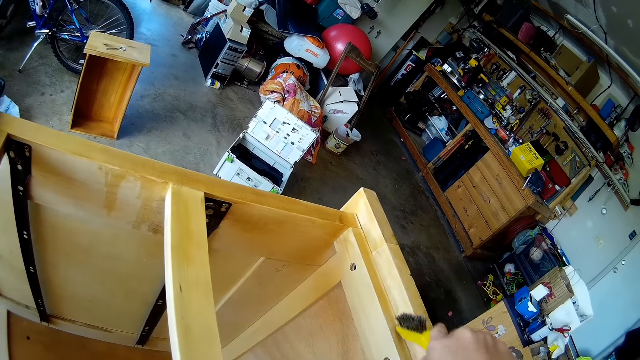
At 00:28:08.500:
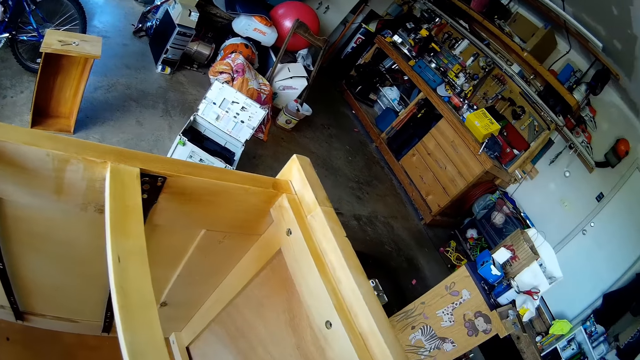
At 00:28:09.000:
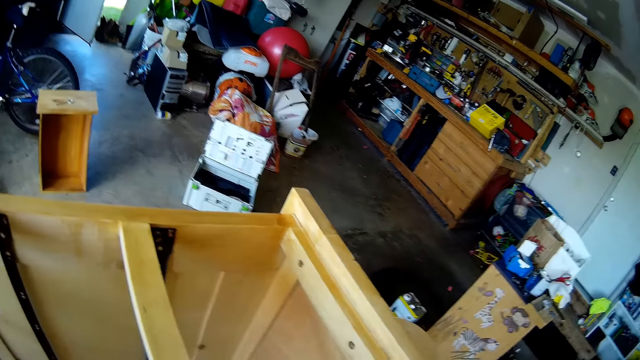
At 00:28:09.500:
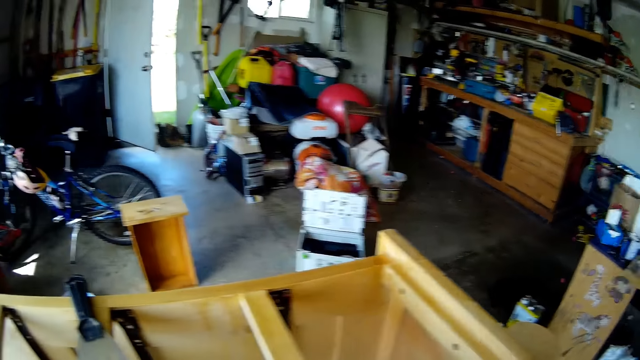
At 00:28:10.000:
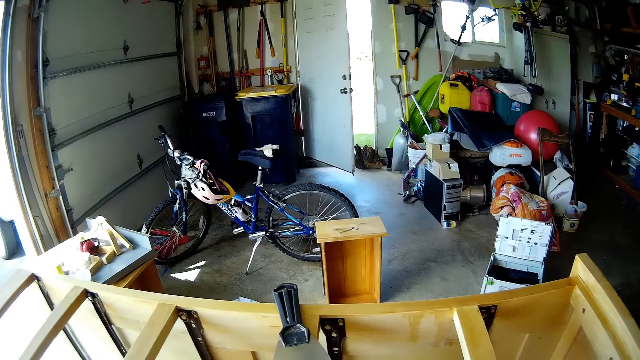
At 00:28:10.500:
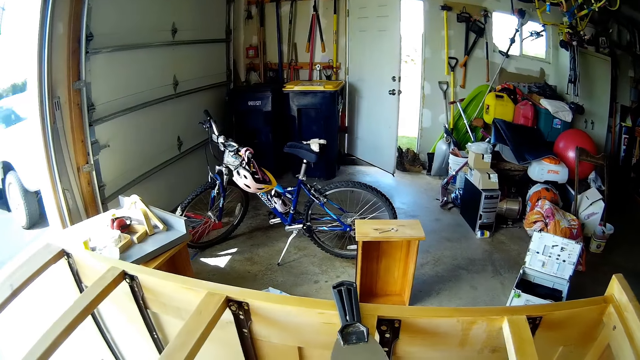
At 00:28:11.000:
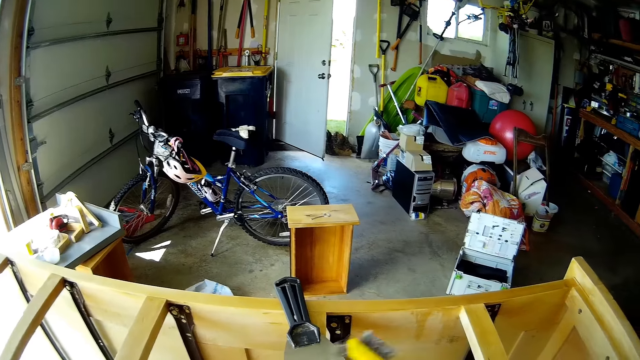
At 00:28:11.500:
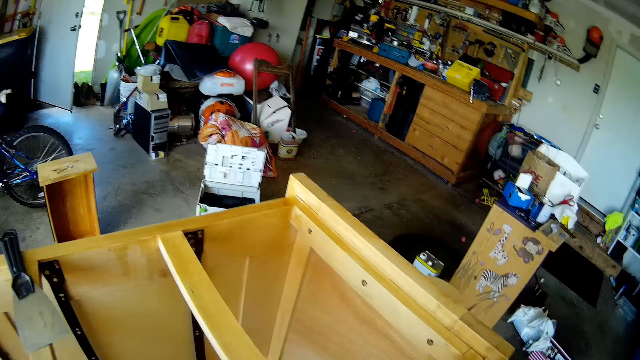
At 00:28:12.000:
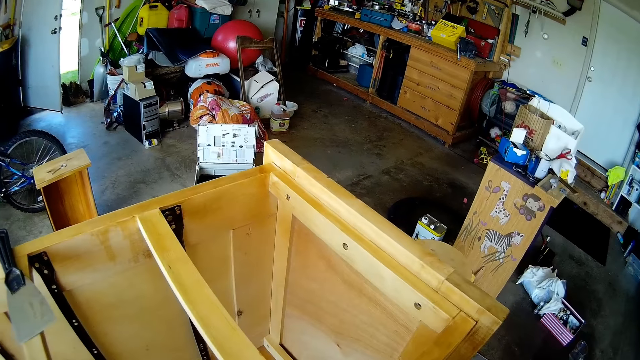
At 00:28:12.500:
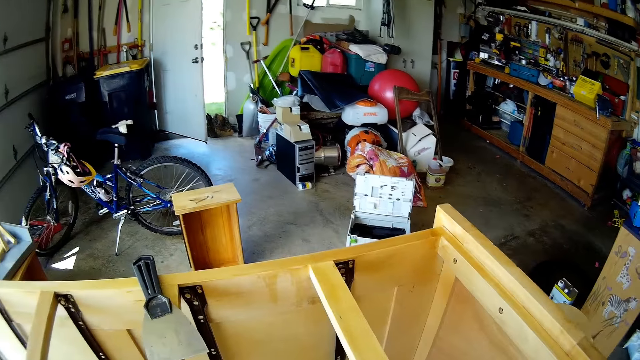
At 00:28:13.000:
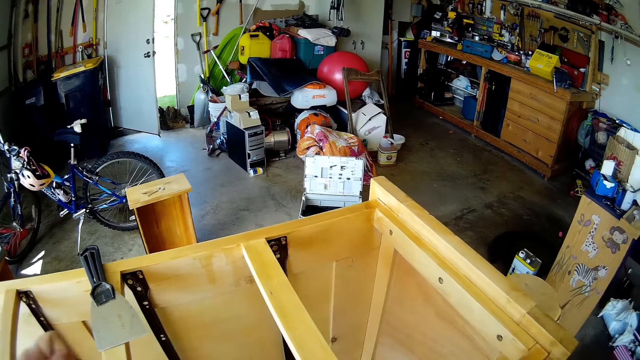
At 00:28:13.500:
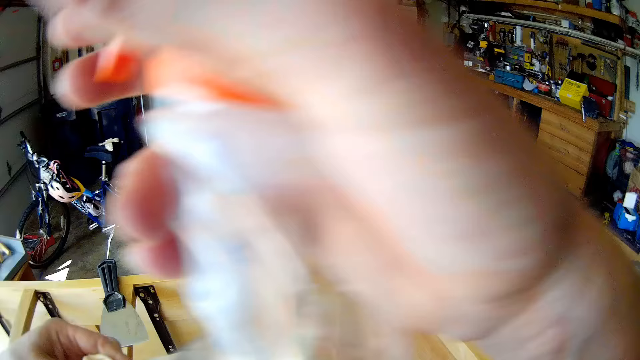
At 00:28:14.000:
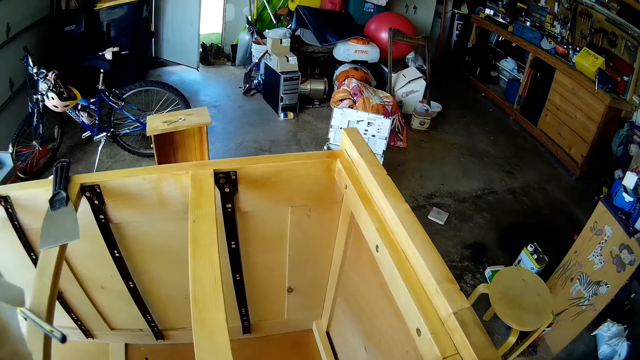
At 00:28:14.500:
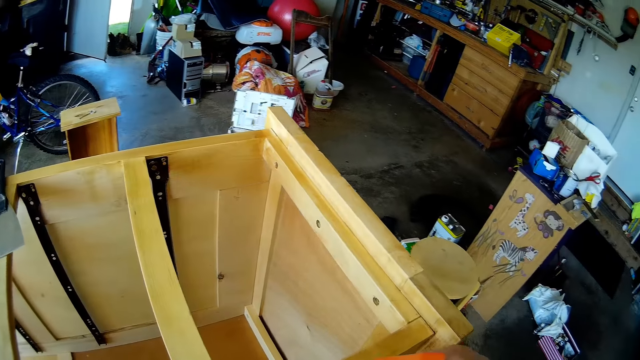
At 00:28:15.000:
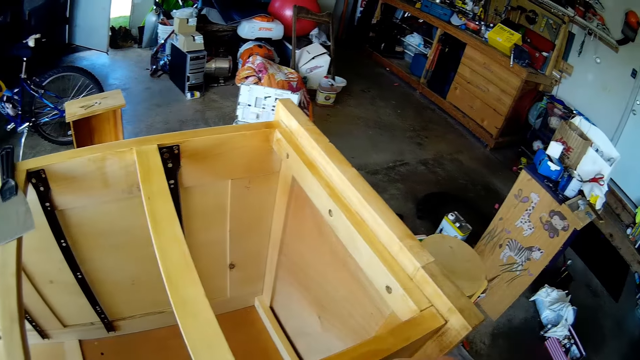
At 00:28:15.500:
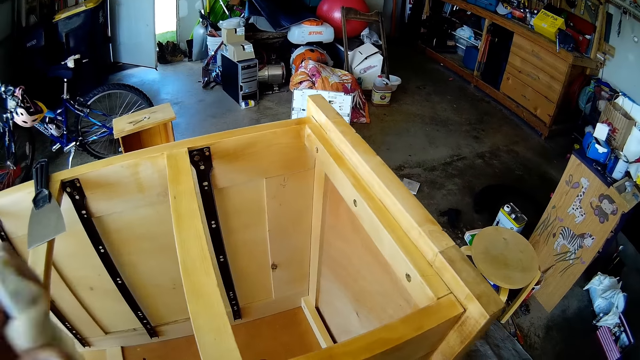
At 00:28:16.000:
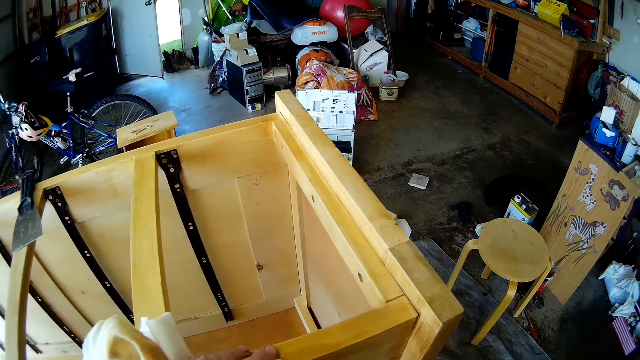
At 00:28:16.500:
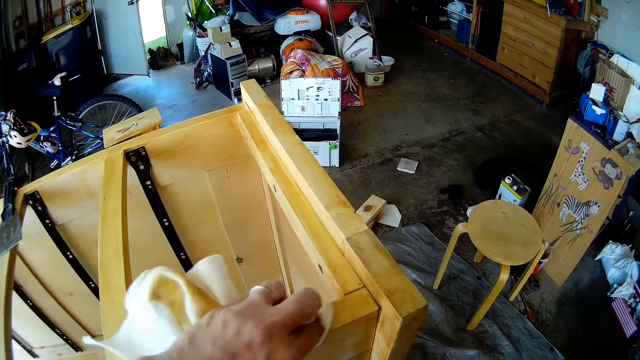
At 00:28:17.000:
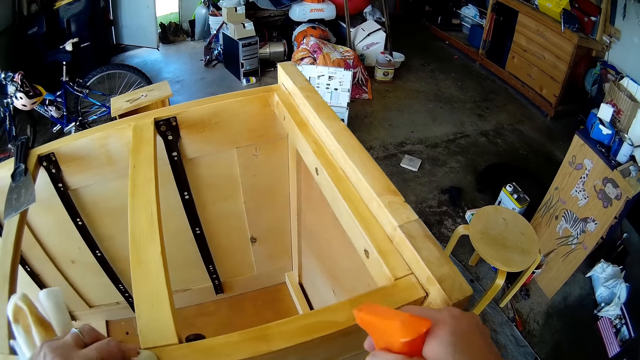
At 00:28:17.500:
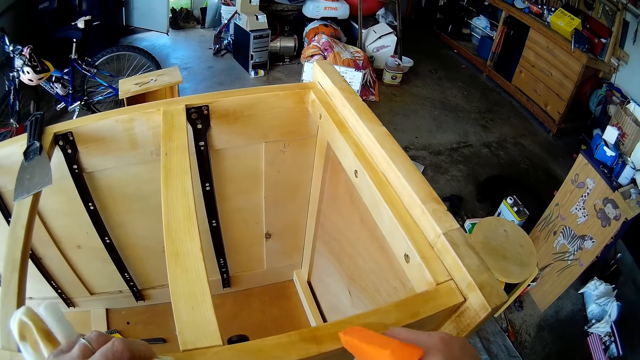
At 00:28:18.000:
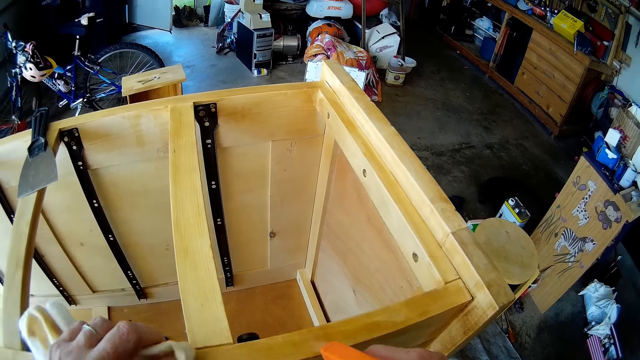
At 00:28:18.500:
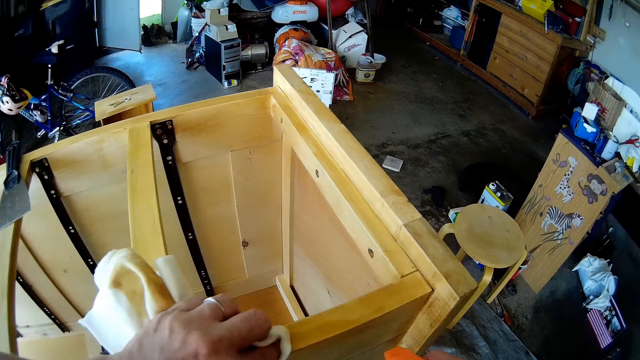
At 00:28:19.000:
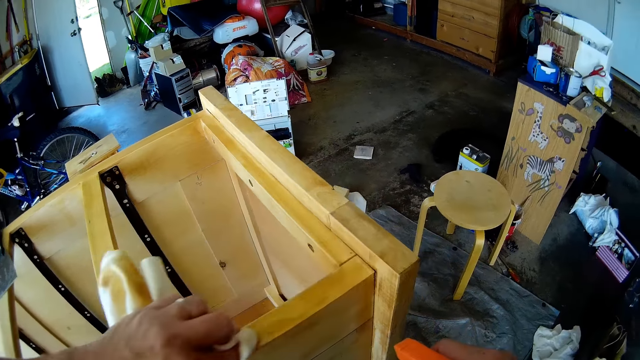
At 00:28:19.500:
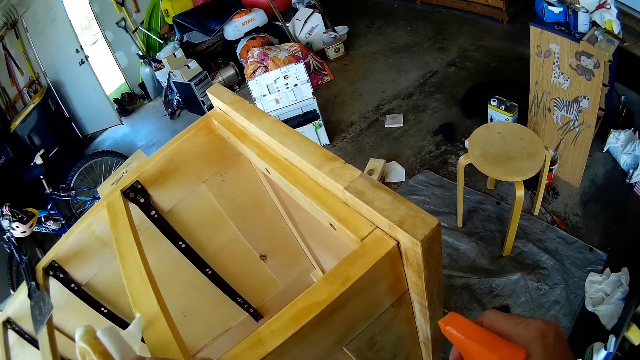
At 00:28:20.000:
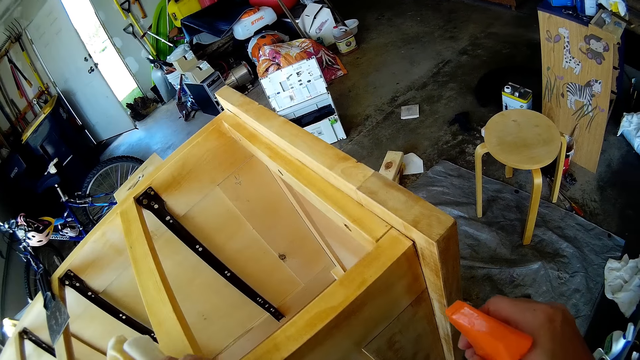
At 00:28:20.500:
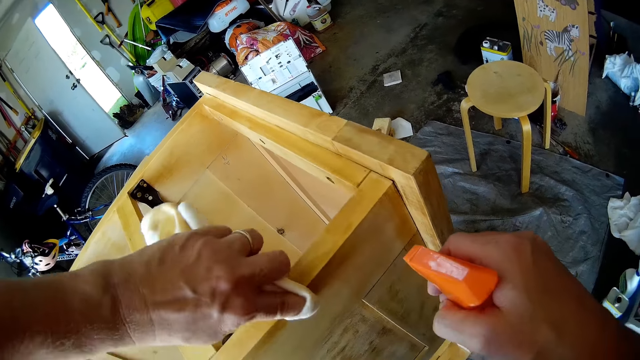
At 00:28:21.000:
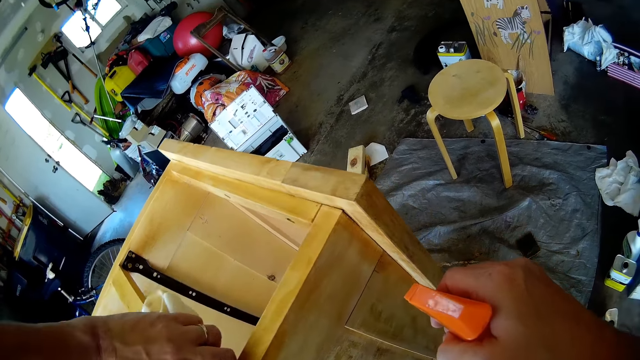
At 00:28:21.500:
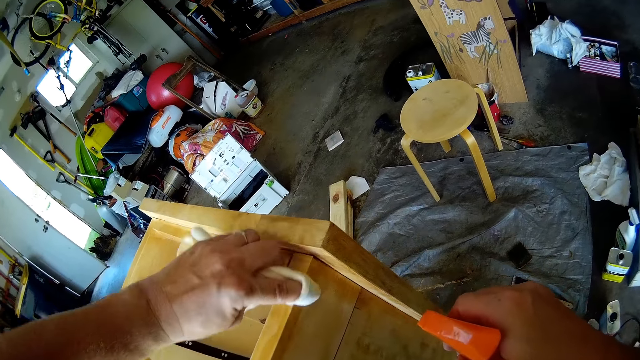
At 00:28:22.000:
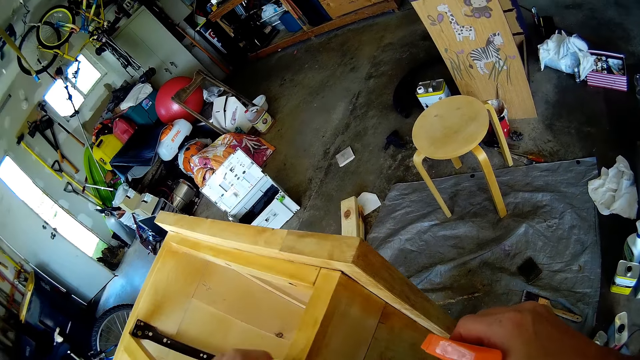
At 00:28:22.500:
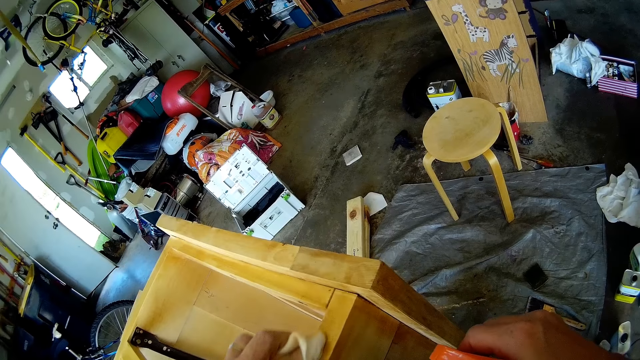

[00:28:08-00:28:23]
The camera wearer moves around. They look around the garage. They put down the brush. They pick up a cloth. They hold the cloth with a hand. They clean the cabinet or chest of drawers. They spray on the chest of drawers. They wipe the chest of drawers with the cloth. They spray on the chest of drawers. They wipe the chest of drawers with the cloth.

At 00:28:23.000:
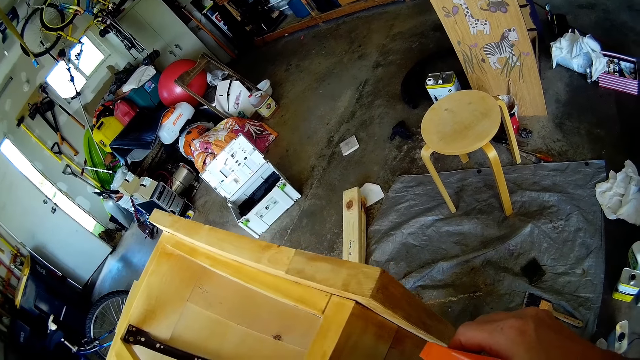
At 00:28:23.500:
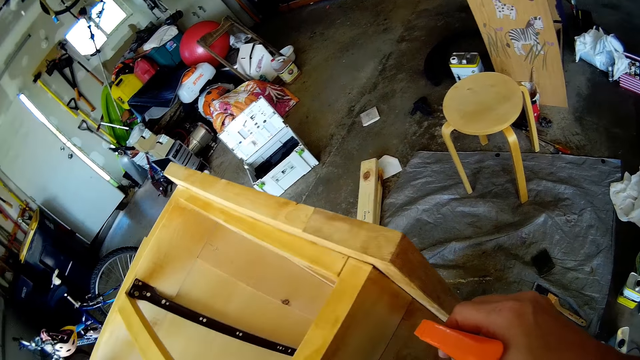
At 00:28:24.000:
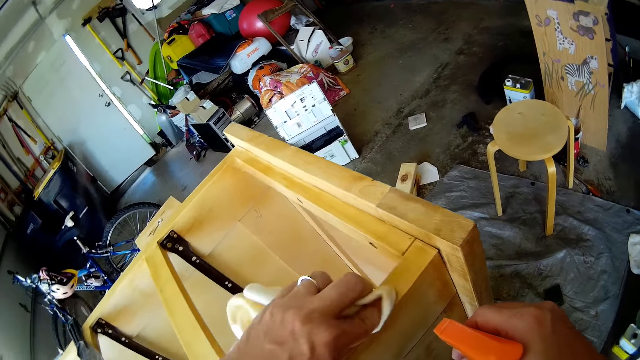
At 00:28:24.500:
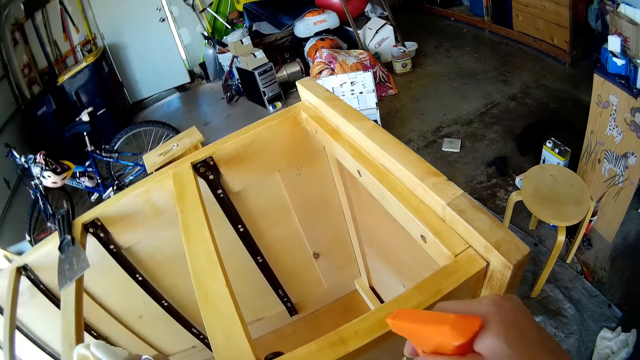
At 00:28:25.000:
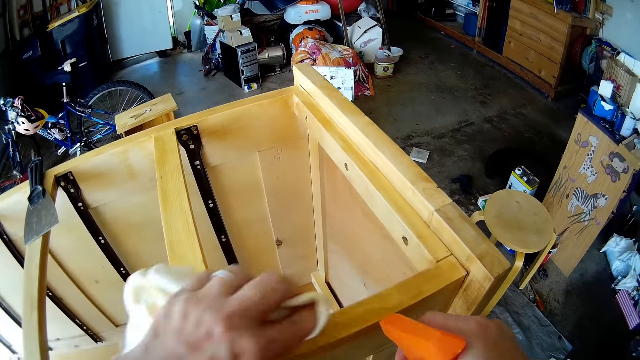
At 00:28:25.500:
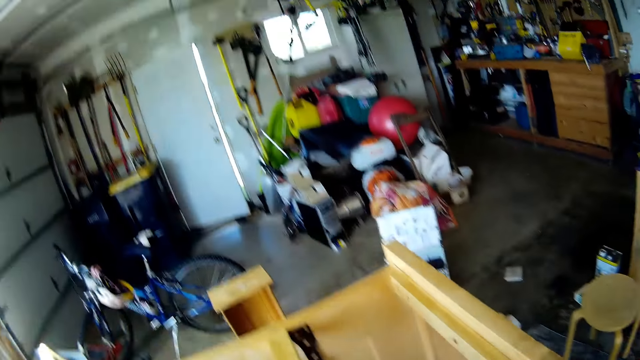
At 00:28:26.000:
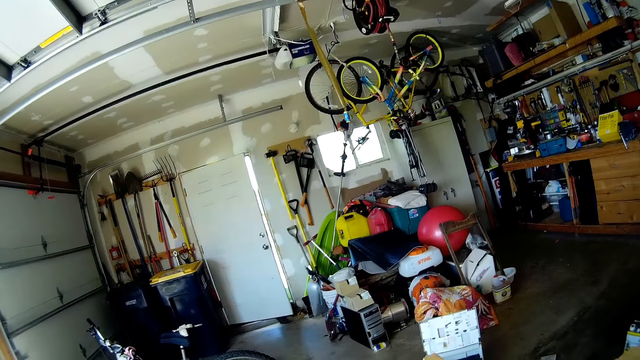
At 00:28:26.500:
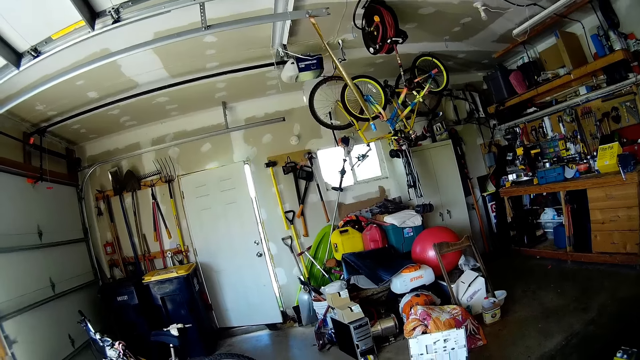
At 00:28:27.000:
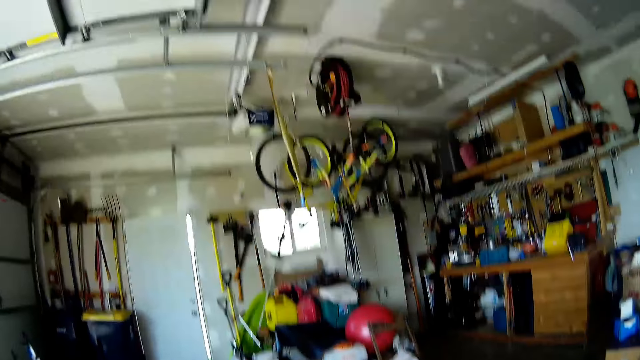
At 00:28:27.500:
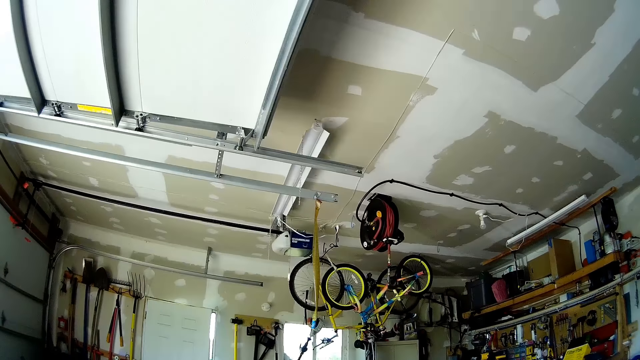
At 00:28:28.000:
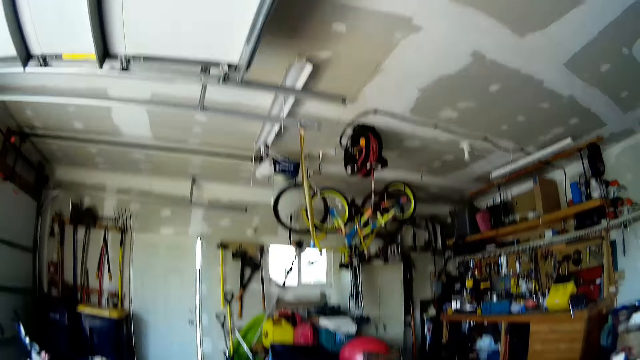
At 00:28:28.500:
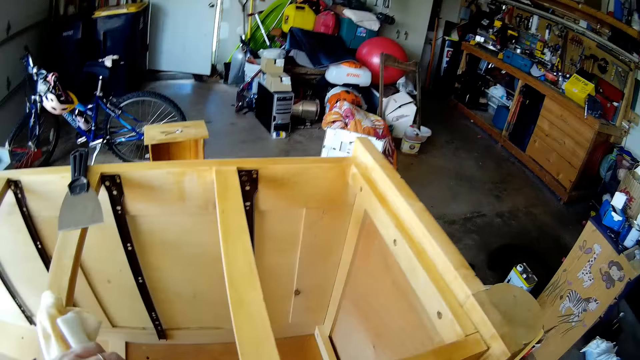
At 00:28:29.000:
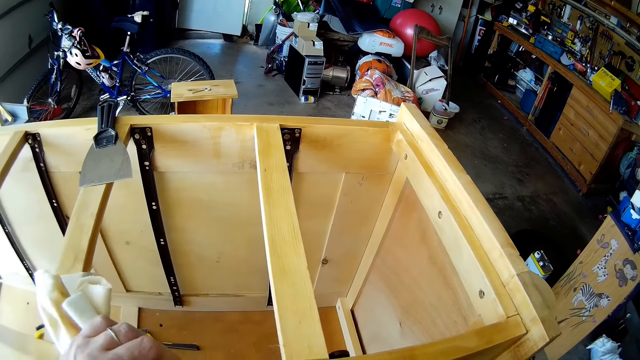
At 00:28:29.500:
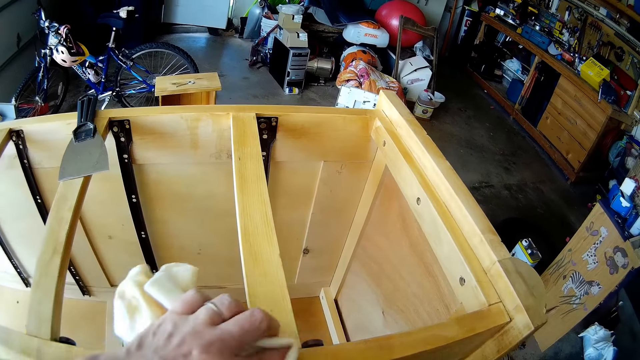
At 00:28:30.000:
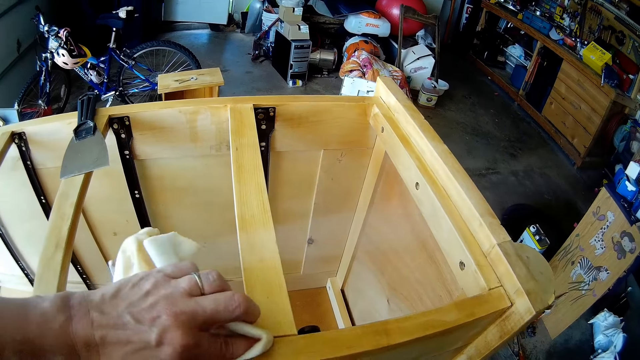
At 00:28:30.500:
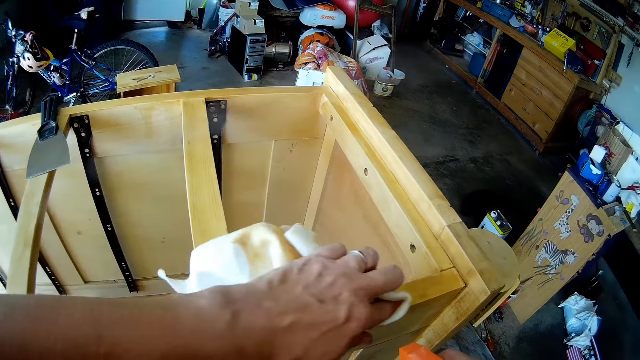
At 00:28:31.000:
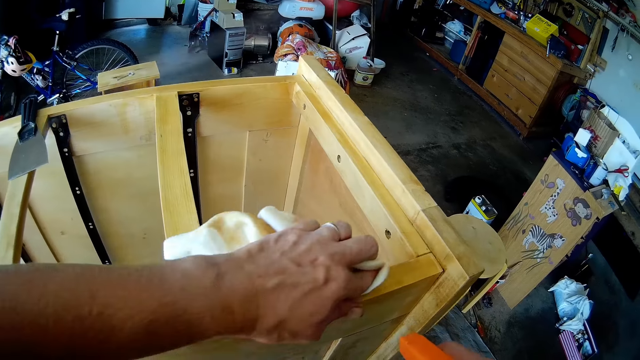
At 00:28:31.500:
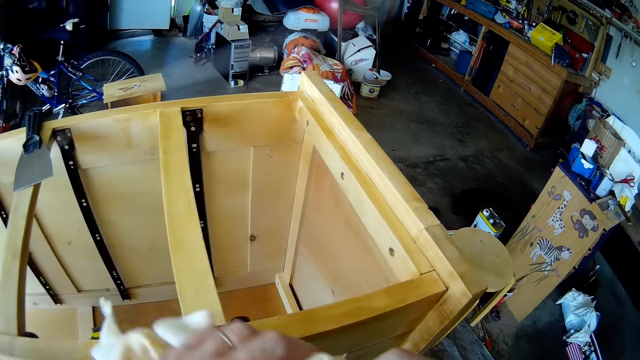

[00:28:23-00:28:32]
The camera wearer sprays the cabinet. They look around. They spray the cabinet and clean the cabinet.
